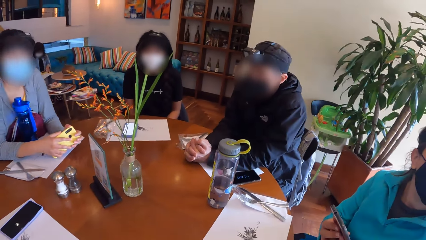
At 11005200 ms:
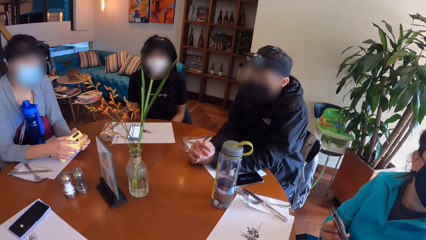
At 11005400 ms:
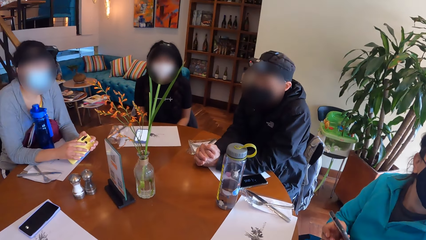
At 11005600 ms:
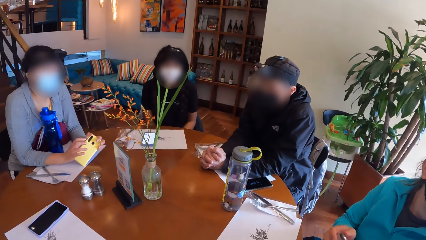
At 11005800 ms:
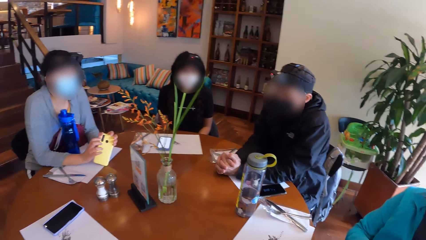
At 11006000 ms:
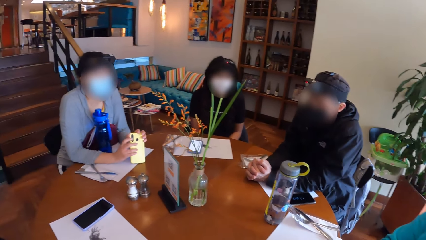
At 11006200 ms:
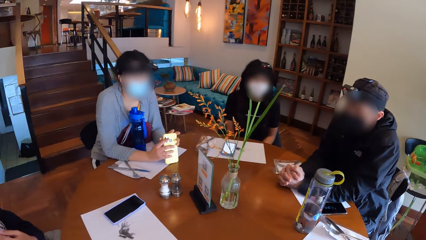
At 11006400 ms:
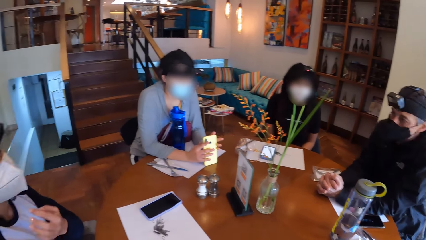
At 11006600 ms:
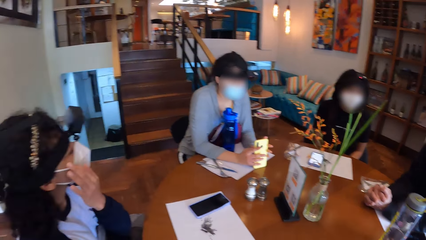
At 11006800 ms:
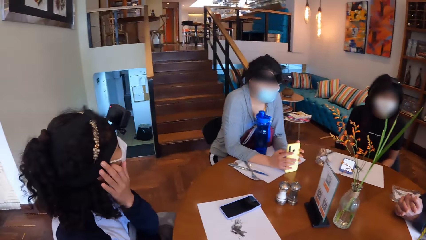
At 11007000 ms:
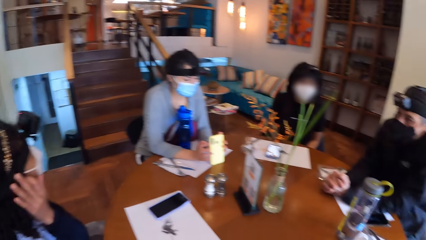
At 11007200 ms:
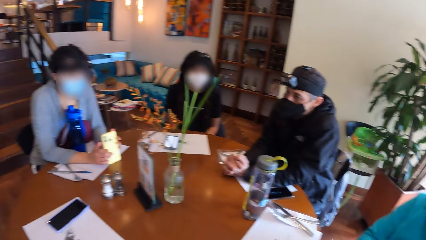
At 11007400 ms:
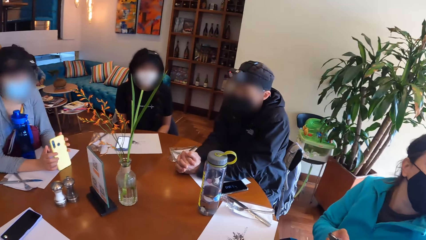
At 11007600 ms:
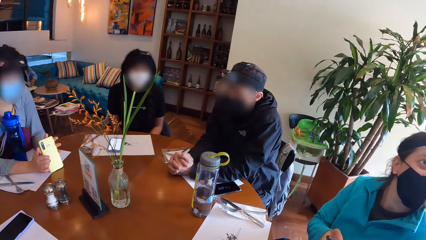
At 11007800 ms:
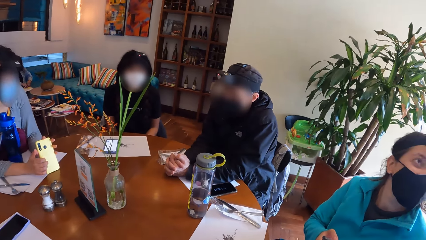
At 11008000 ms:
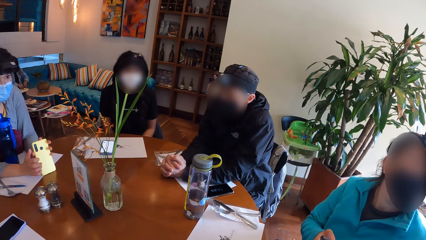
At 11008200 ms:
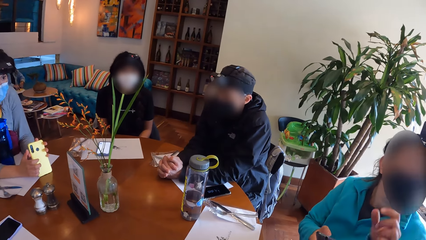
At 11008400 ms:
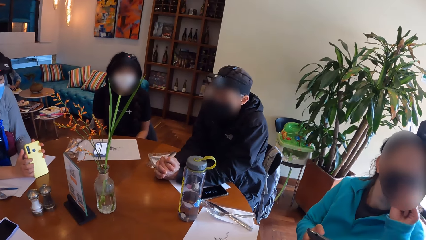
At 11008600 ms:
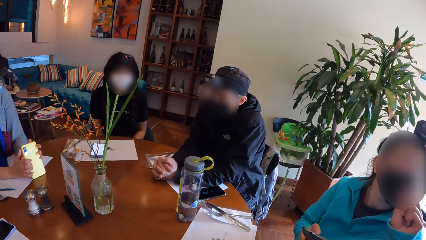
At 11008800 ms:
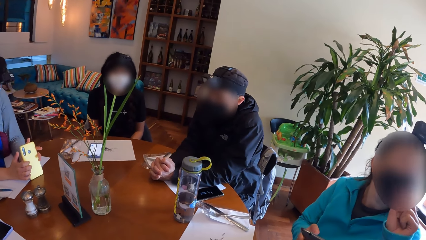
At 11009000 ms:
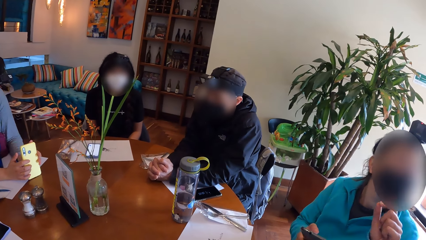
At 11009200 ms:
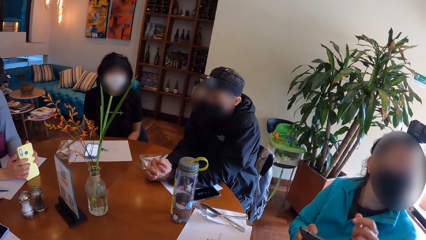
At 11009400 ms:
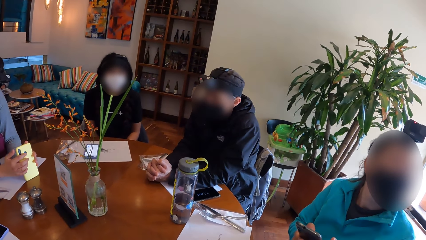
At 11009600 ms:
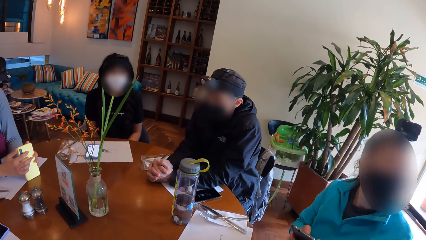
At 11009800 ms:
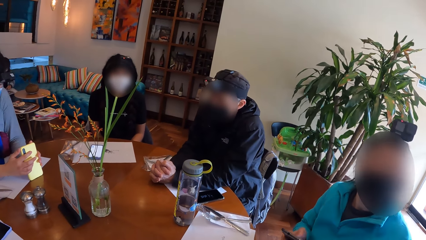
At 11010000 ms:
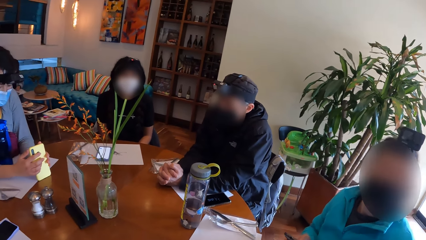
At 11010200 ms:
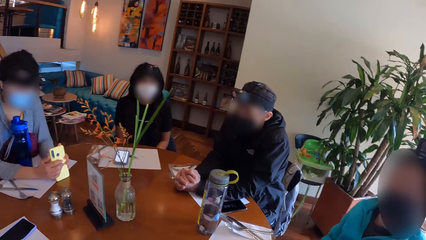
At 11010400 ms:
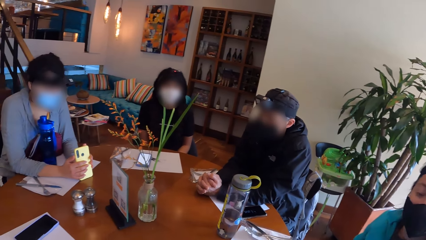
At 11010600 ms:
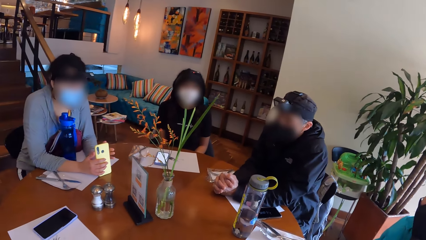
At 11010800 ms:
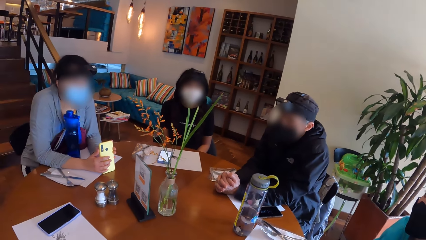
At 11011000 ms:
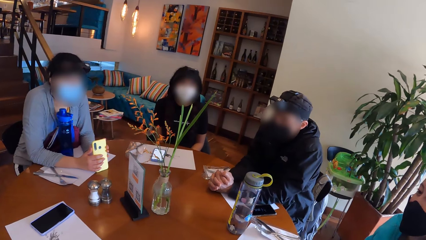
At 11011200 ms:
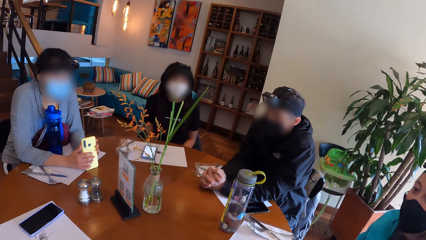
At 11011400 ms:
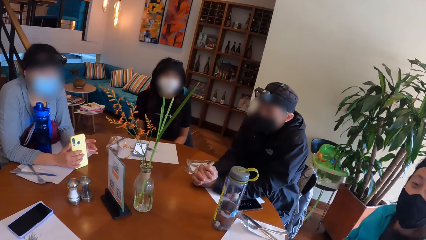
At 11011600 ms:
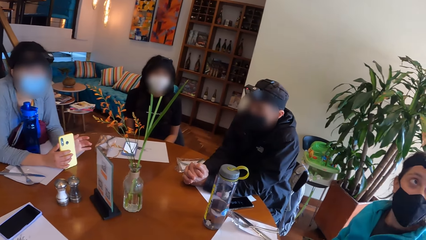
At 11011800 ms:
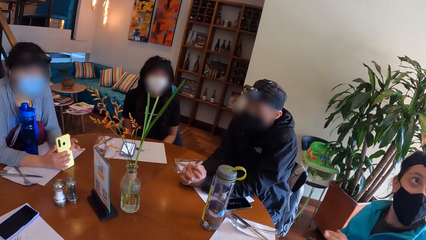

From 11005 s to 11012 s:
The woman drops her phone on the table with both hands.

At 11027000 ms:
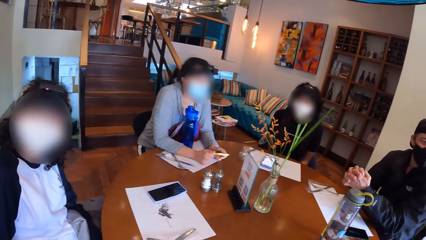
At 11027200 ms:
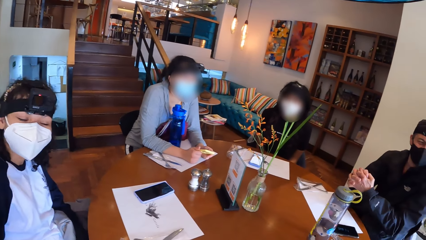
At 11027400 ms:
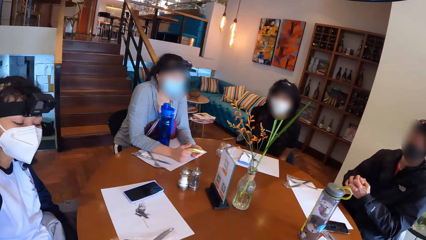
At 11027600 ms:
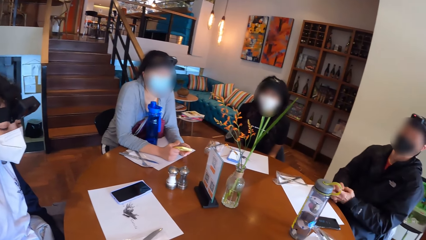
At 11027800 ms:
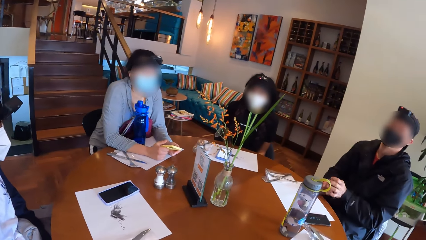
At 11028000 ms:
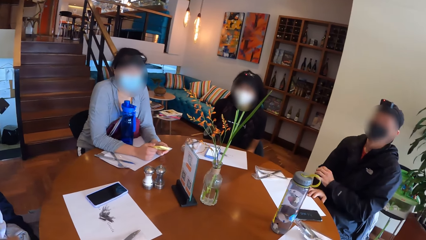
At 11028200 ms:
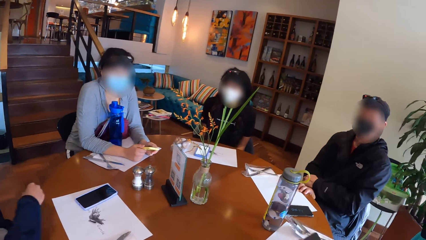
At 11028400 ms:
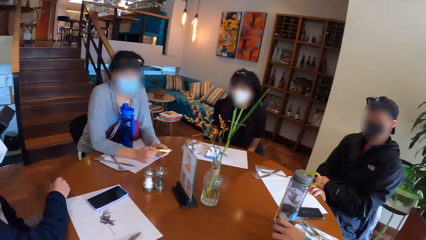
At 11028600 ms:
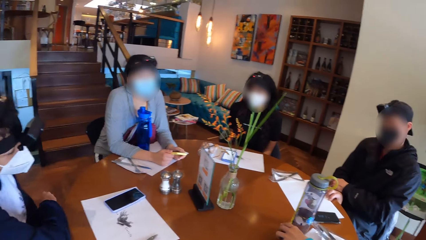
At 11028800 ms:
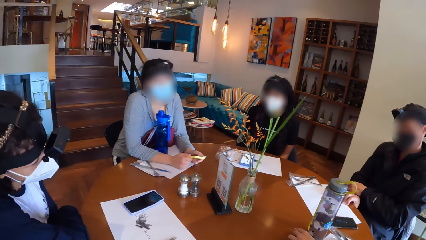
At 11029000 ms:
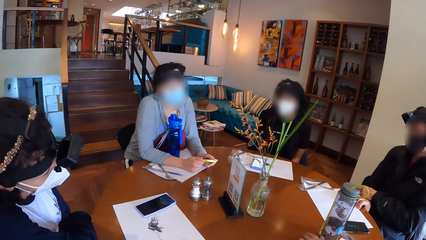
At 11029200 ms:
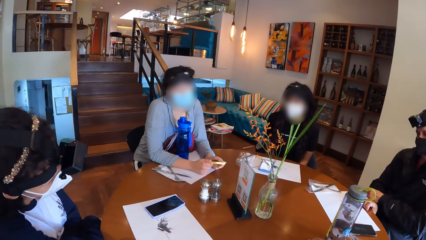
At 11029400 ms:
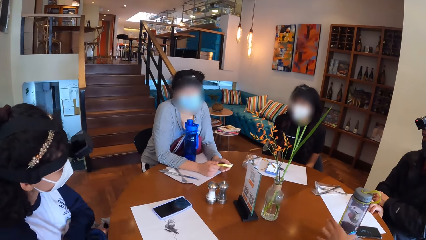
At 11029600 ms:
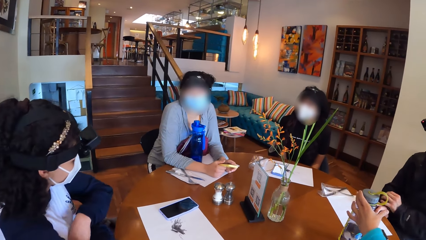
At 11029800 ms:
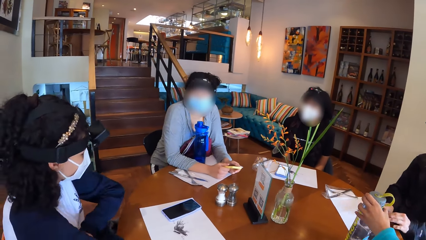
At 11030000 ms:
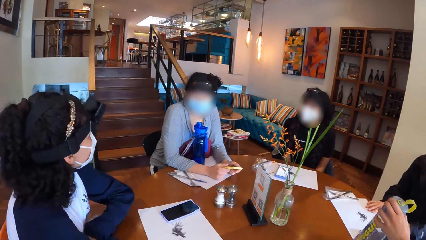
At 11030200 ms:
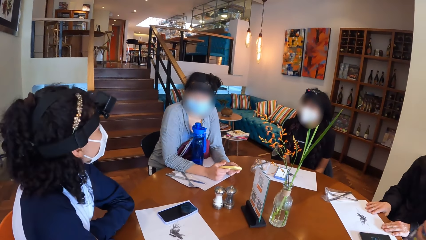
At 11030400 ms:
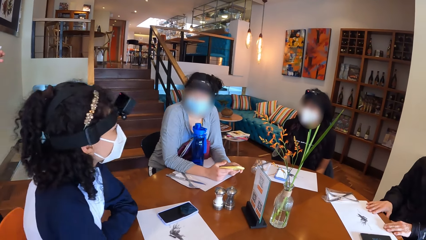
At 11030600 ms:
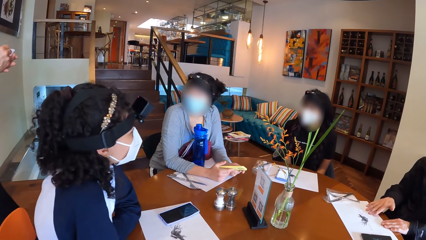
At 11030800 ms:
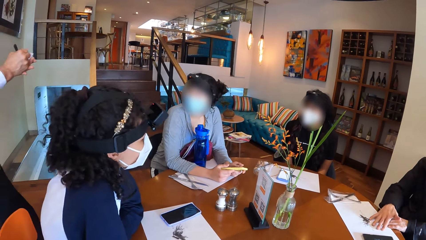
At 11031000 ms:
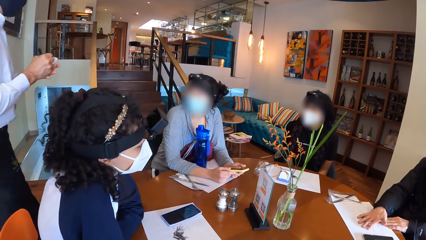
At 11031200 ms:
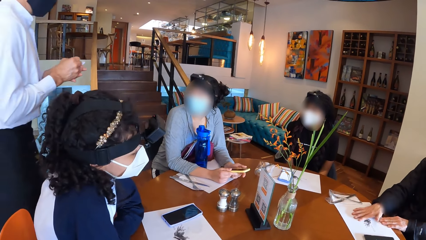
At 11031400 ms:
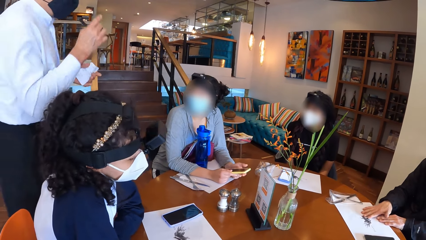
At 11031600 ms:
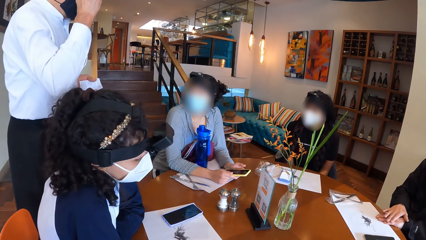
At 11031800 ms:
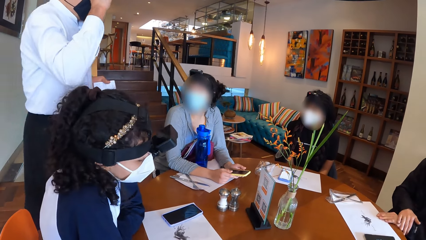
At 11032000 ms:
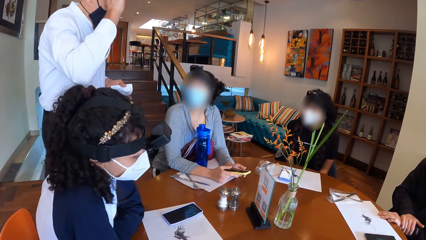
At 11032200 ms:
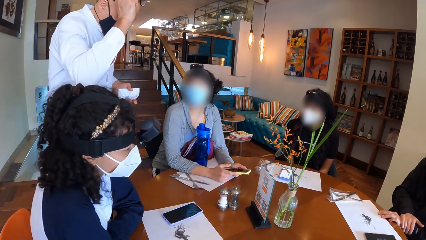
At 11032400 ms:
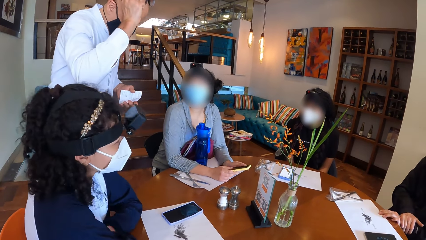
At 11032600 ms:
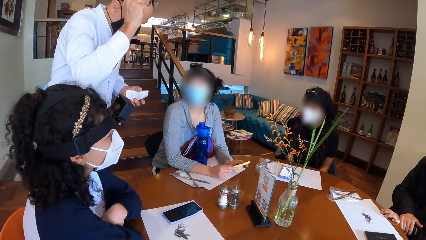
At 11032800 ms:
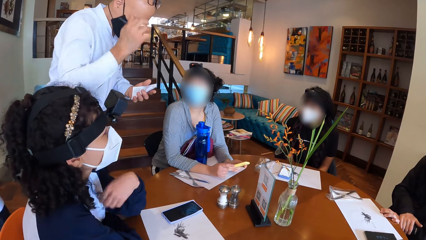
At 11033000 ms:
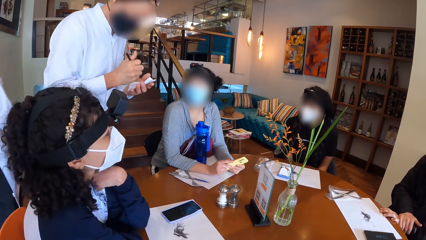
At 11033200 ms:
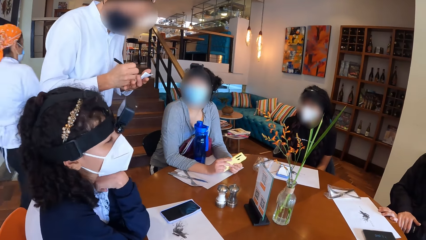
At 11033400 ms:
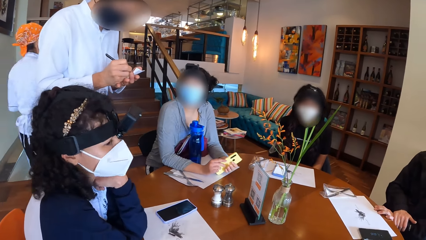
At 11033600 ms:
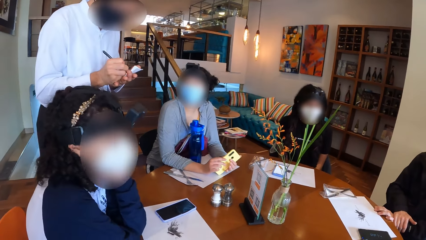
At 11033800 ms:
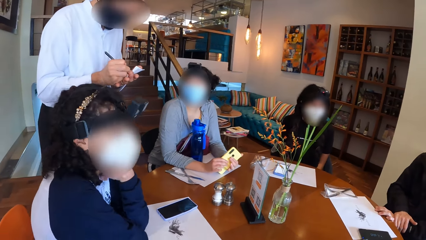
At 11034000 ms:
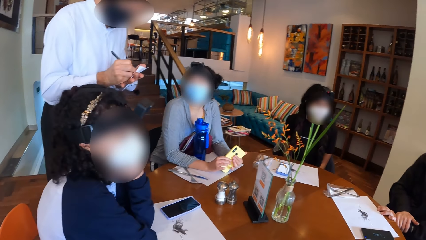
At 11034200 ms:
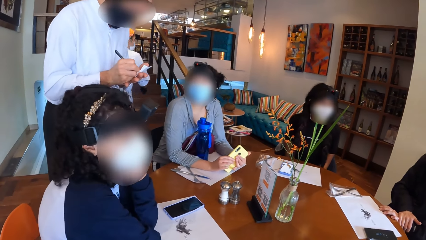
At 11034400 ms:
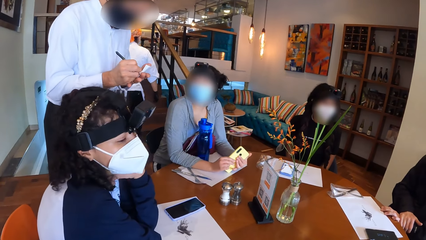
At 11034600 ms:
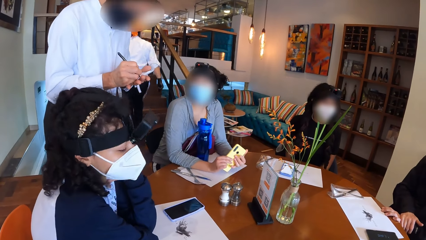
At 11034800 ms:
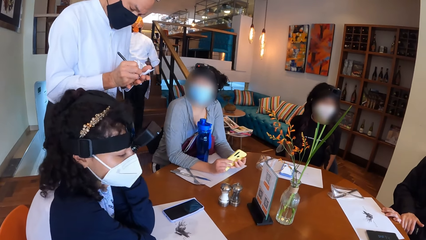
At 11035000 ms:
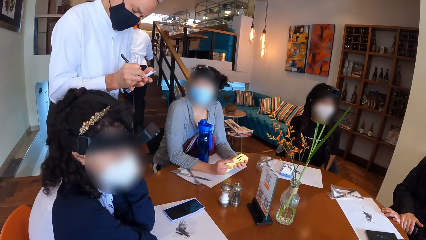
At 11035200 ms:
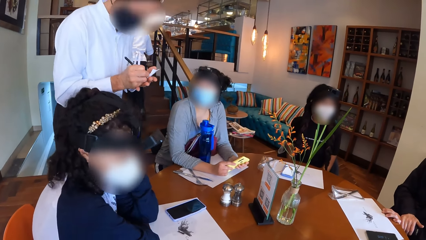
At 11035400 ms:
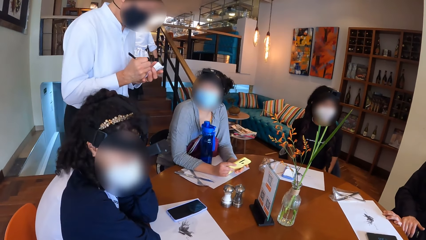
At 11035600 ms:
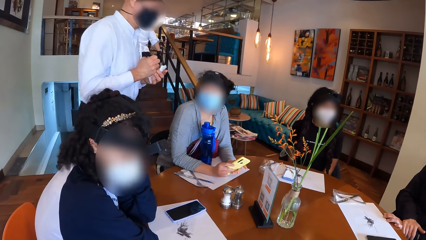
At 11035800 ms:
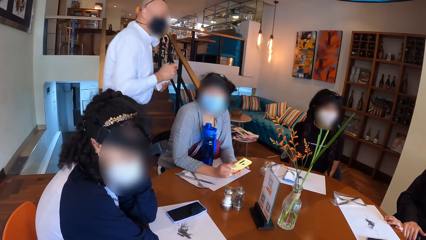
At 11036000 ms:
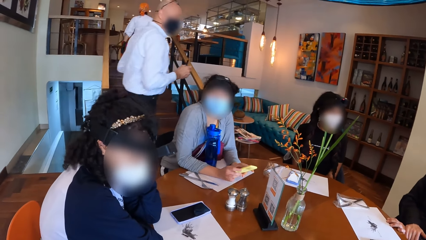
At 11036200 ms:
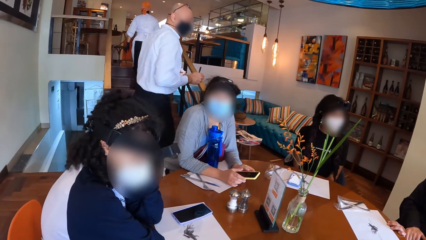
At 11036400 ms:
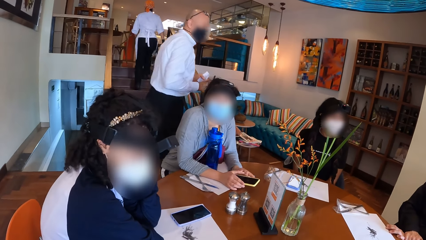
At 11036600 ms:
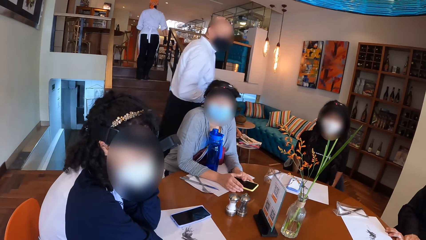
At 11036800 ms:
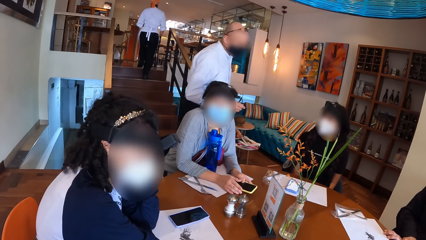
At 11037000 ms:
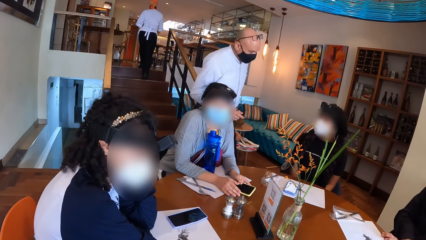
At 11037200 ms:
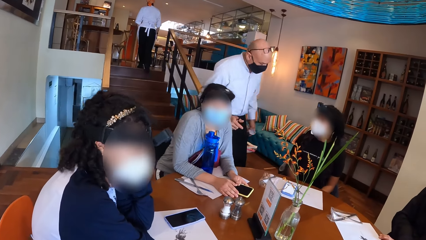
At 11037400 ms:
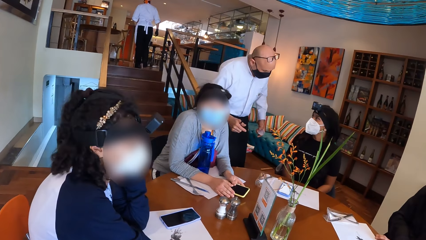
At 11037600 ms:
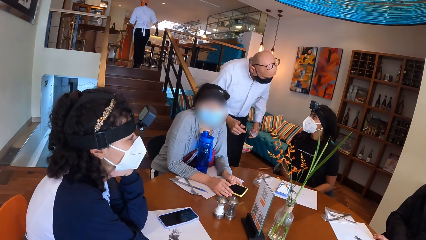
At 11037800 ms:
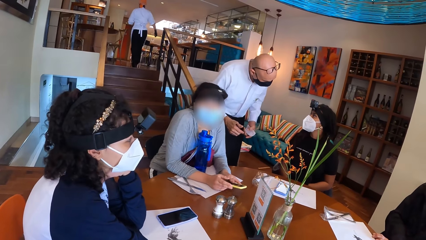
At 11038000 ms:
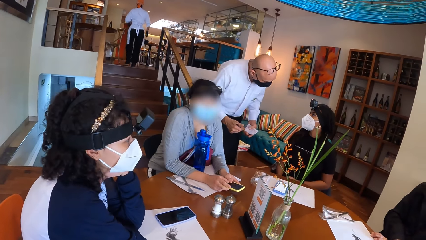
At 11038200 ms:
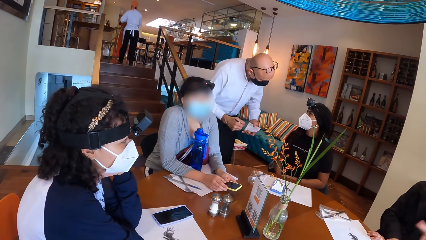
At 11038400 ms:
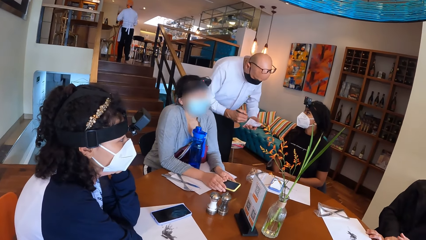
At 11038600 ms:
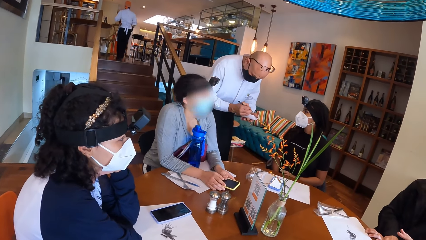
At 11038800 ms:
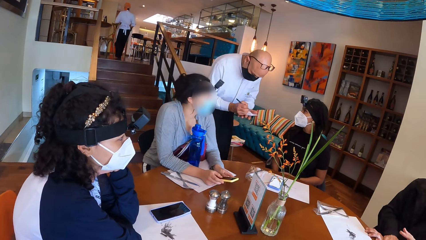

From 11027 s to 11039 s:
The camera wearer raises a hand. They look around. The woman converses with the man. The man writes on a piece of paper with his right hand. Another woman converses with the man.
